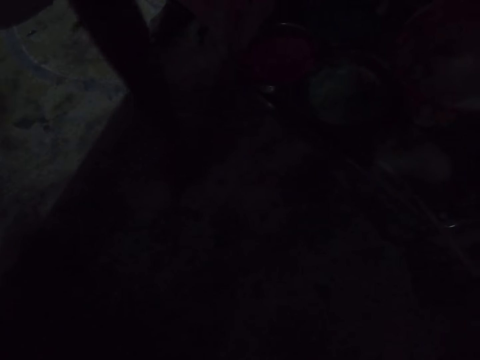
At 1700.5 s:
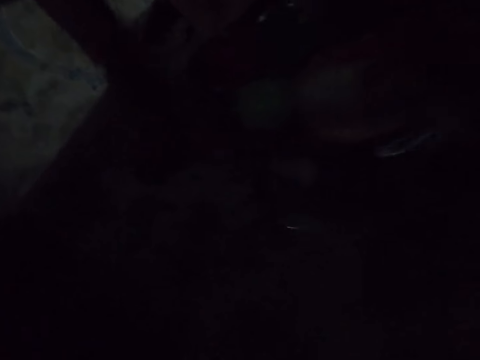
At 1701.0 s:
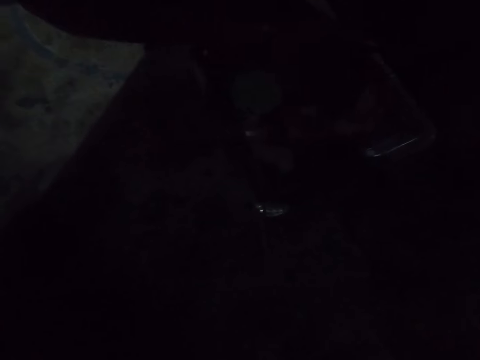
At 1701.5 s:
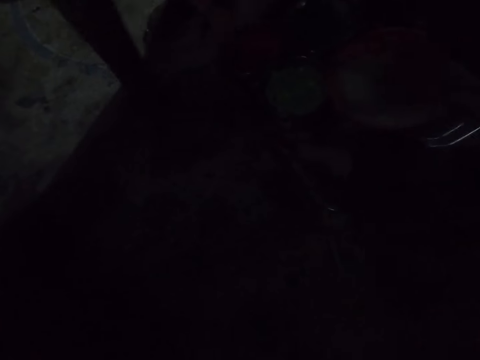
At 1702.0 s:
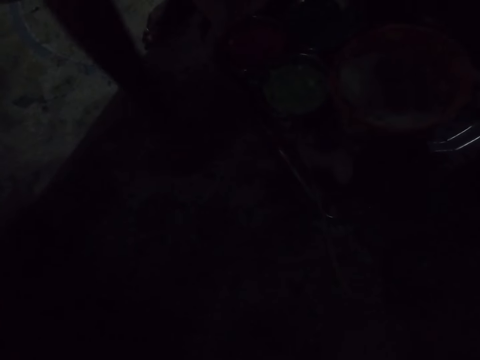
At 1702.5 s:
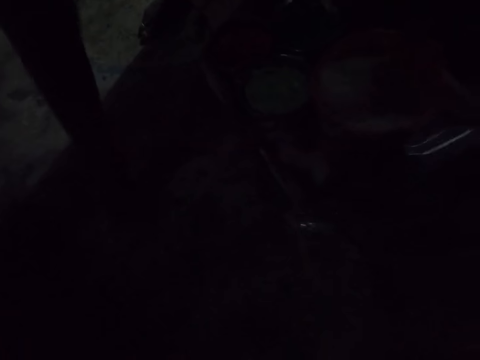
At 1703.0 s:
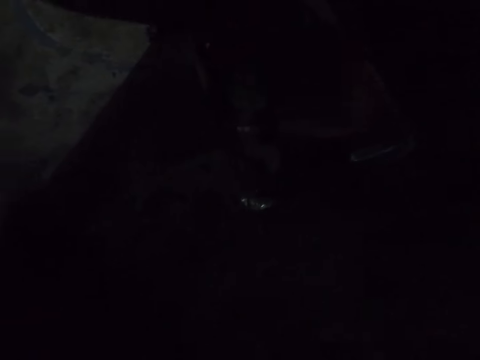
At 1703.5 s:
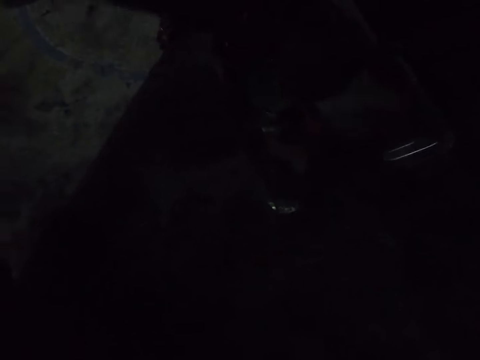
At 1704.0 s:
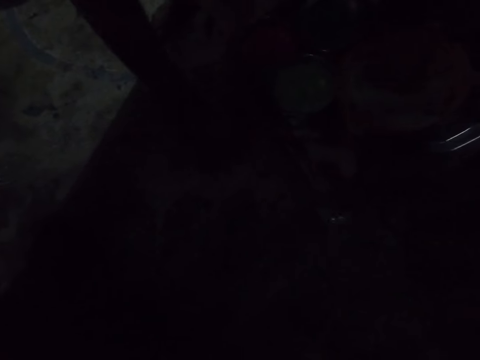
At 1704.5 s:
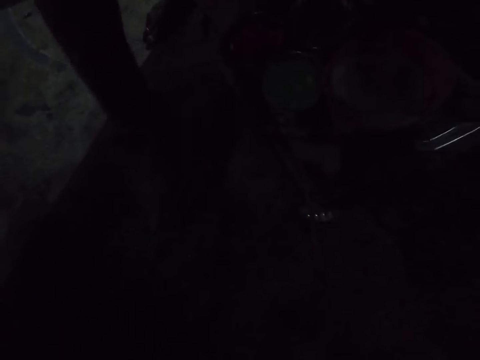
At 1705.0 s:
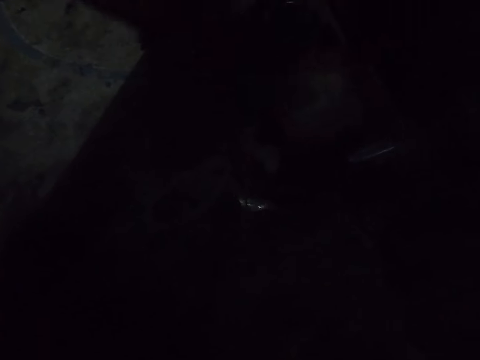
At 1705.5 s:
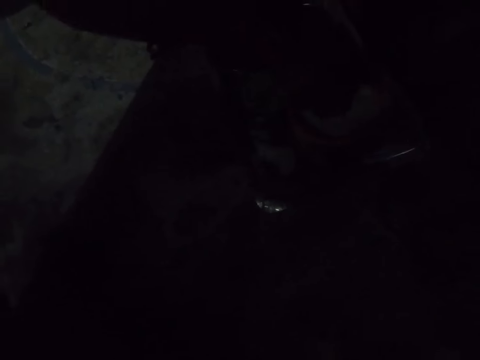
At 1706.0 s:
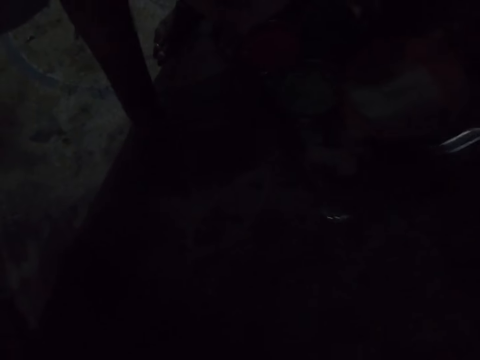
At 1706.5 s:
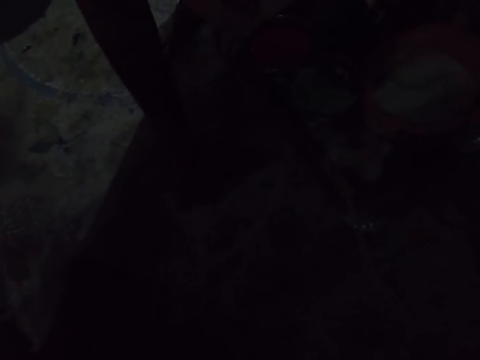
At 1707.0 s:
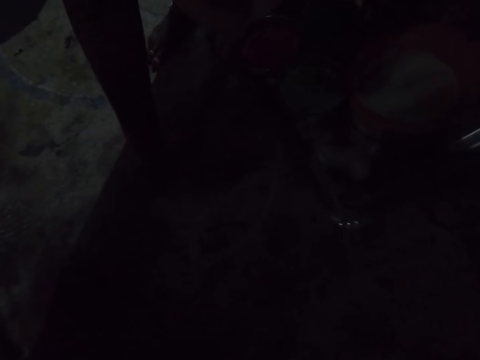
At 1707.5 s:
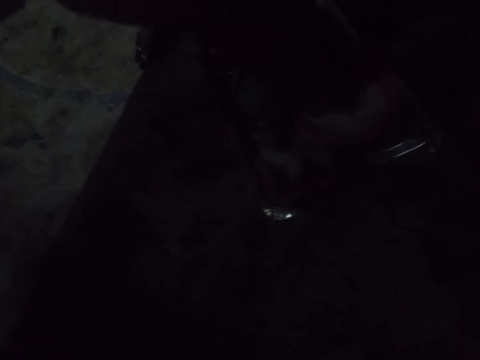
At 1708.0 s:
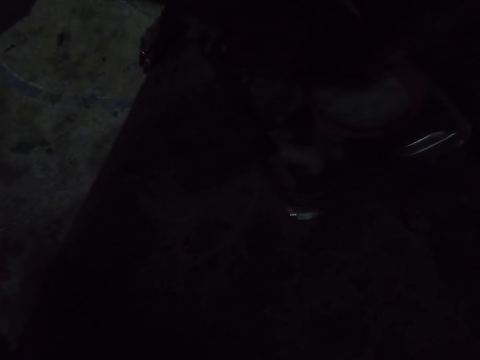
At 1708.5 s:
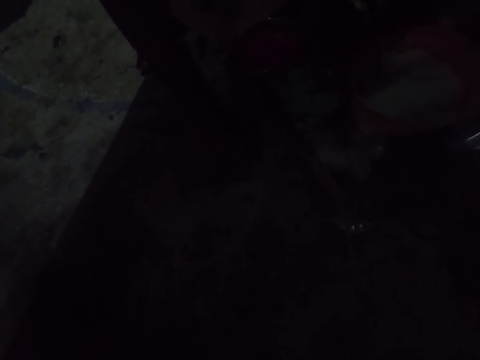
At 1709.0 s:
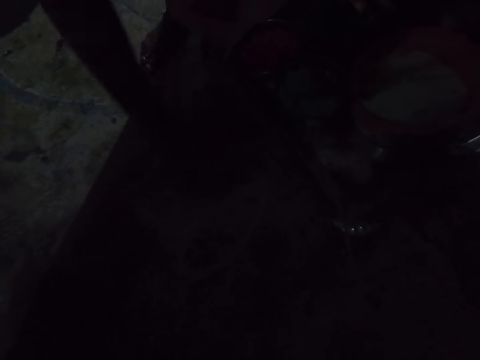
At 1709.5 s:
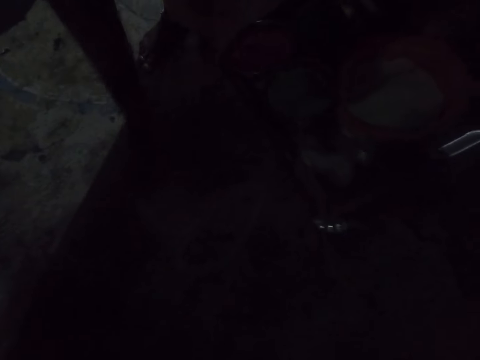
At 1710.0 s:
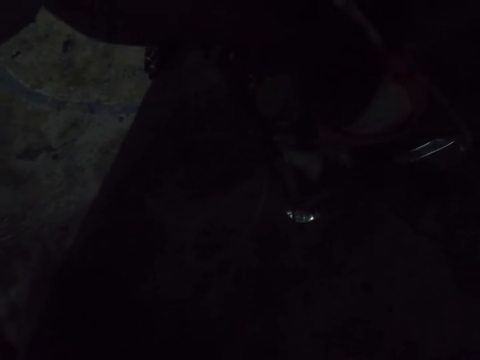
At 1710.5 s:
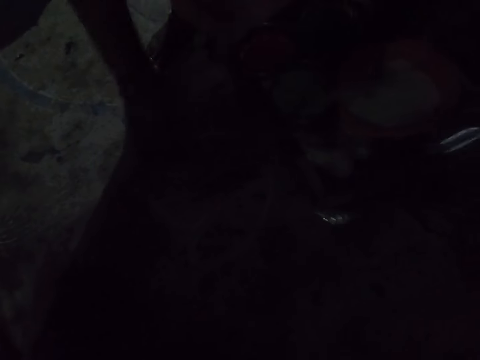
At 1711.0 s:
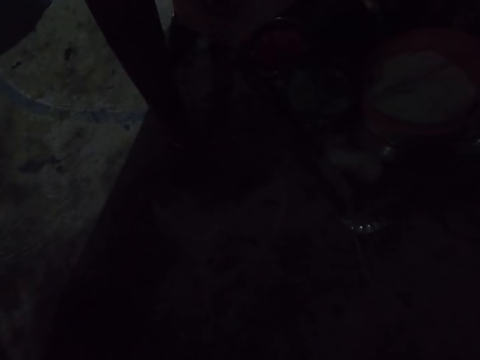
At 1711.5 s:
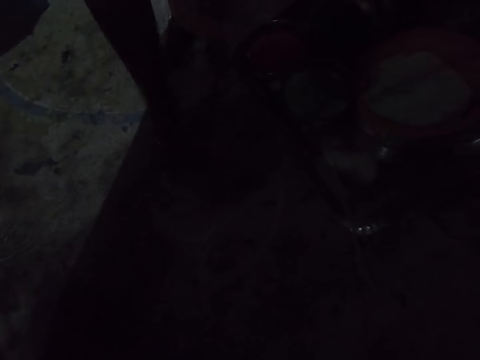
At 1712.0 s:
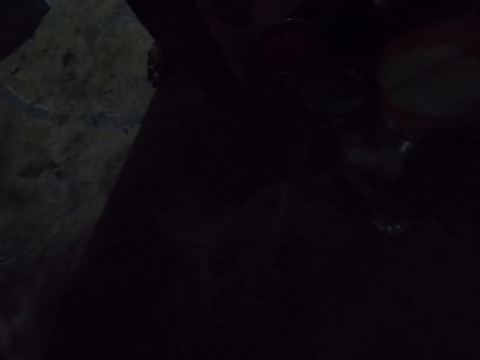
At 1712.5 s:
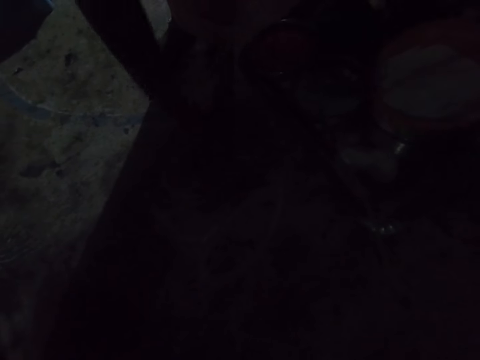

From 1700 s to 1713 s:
The camera wearer scoops the whitewash paint in the bowl in the tray. They draw on the floor. They scoop the whitewash paint in the bowl in the tray. They draw on the floor. They scoop the whitewash paint in the bowl in the tray. They draw on the floor. They scoop the whitewash paint in the bowl in the tray. They draw on the floor. They scoop the whitewash paint in the bowl in the tray. They draw on the floor.

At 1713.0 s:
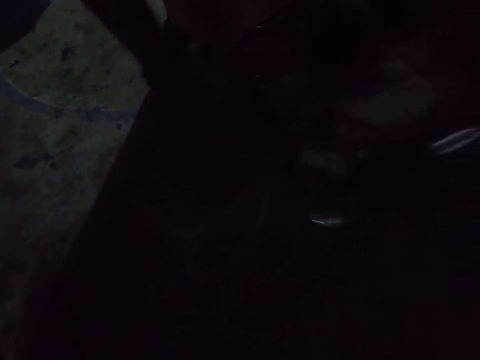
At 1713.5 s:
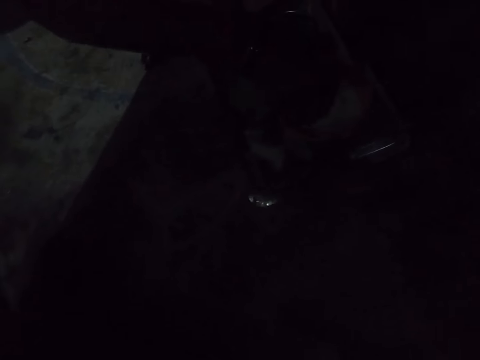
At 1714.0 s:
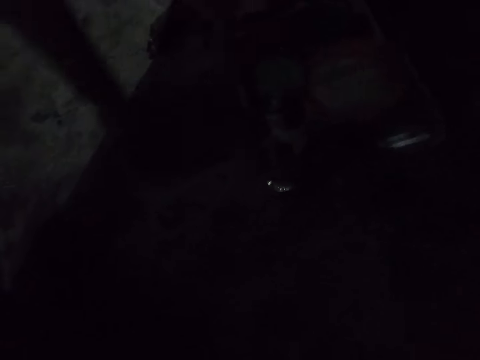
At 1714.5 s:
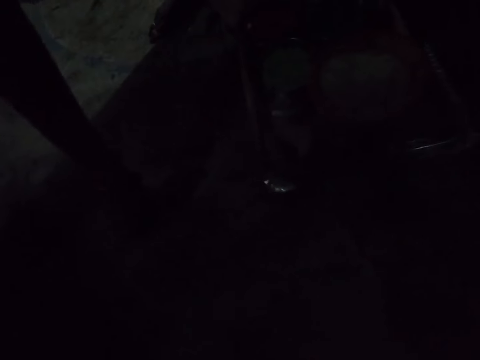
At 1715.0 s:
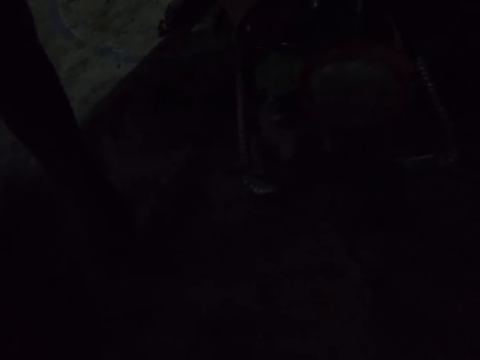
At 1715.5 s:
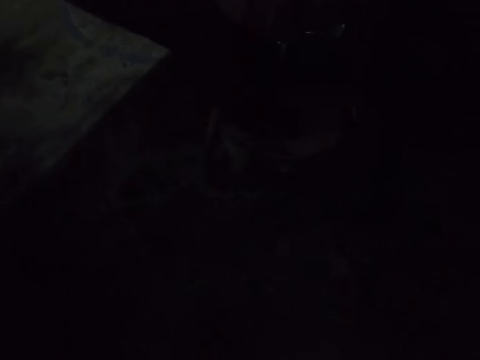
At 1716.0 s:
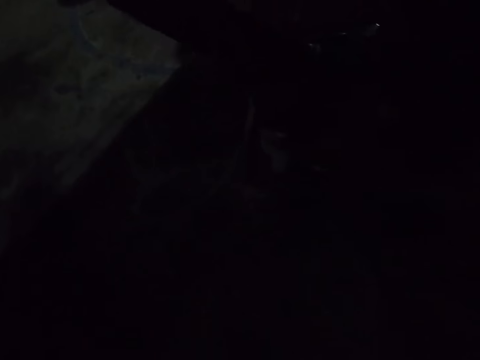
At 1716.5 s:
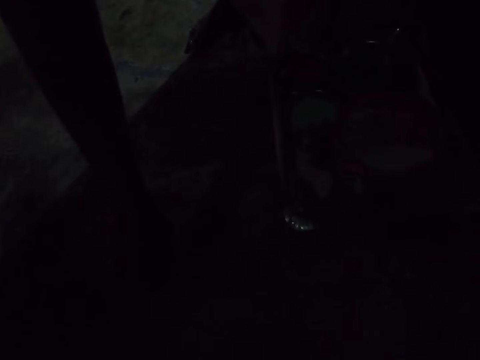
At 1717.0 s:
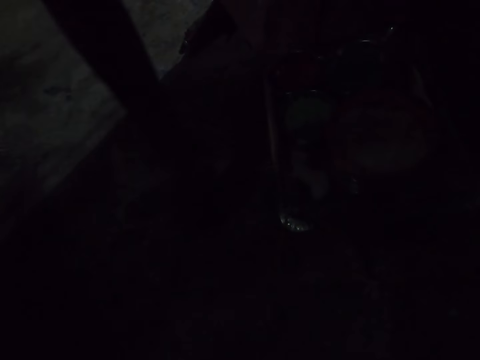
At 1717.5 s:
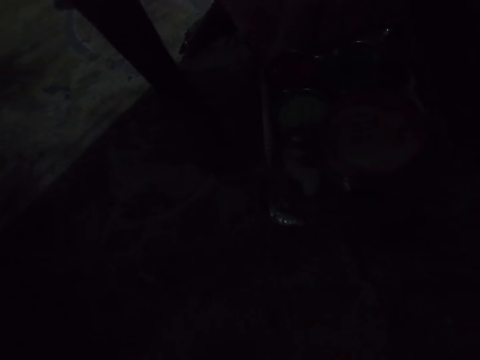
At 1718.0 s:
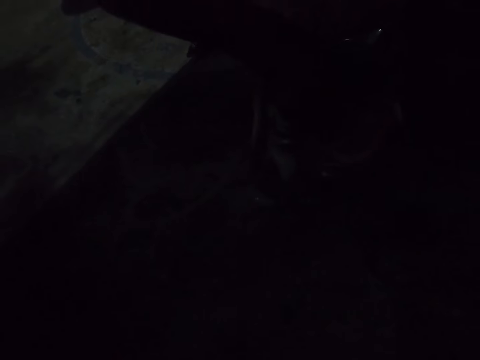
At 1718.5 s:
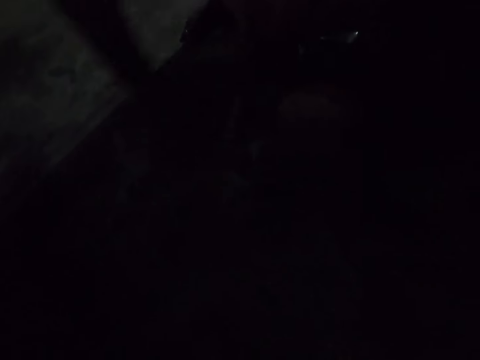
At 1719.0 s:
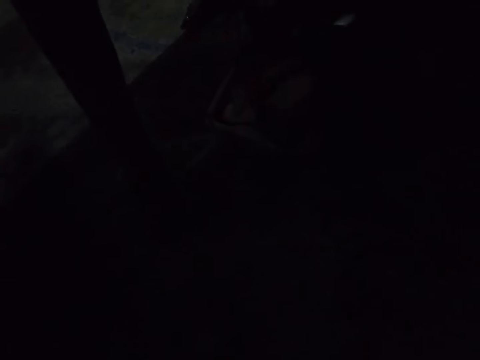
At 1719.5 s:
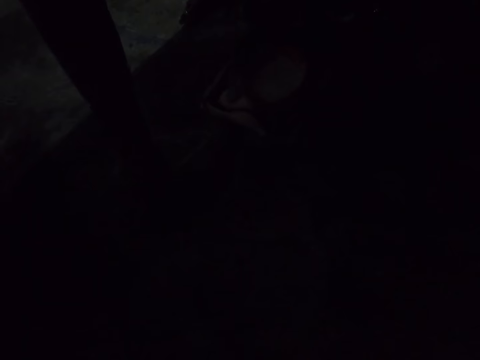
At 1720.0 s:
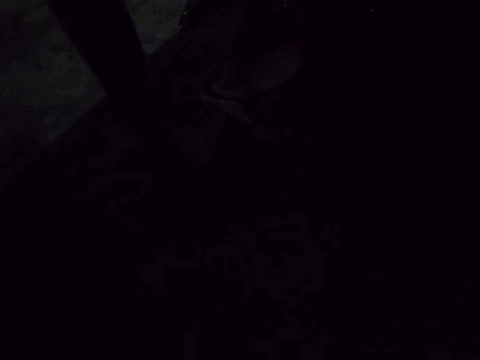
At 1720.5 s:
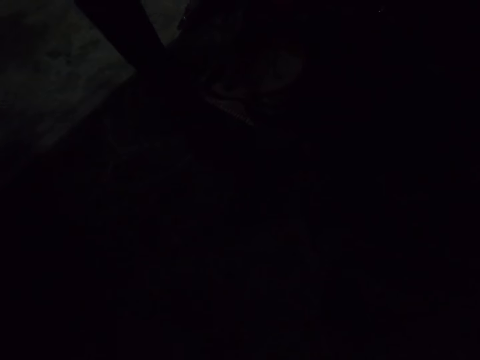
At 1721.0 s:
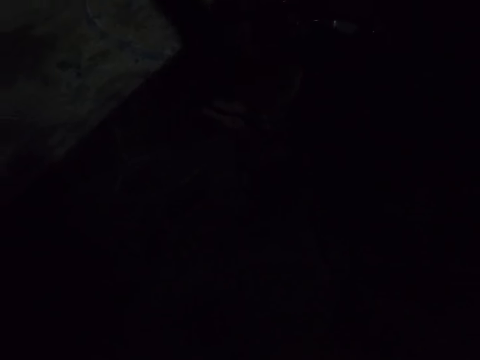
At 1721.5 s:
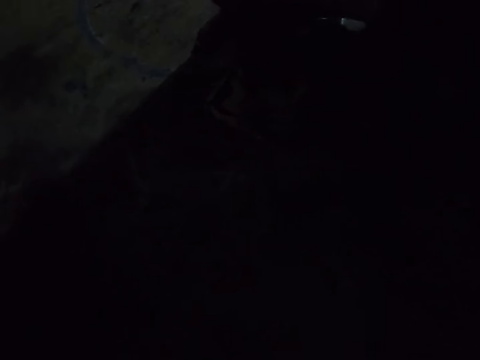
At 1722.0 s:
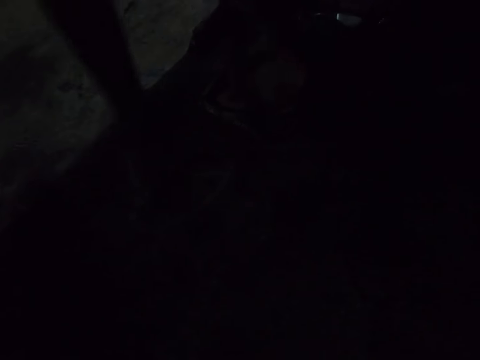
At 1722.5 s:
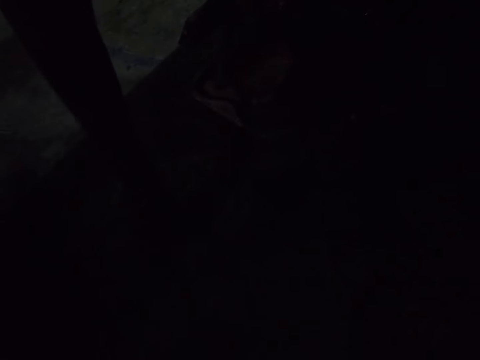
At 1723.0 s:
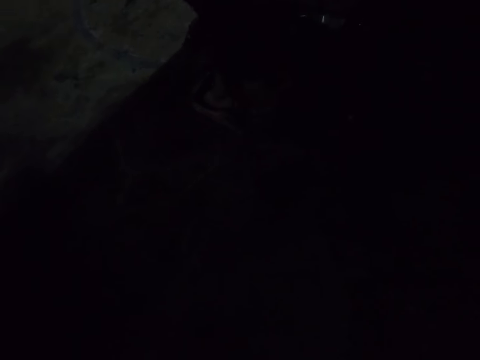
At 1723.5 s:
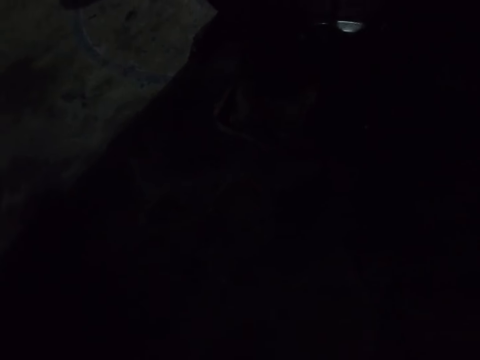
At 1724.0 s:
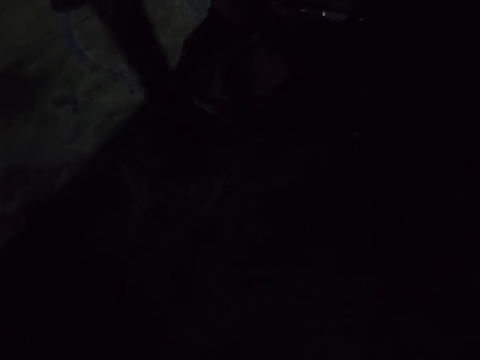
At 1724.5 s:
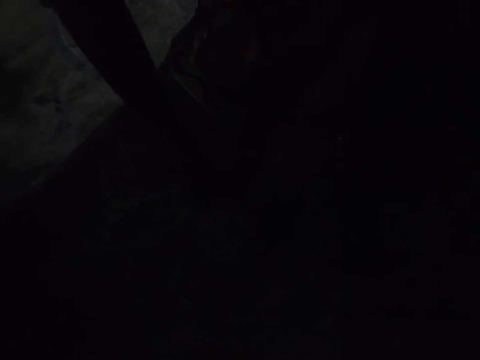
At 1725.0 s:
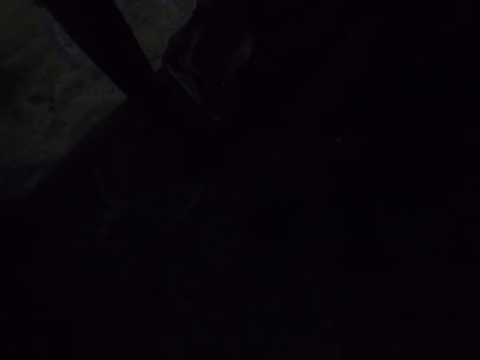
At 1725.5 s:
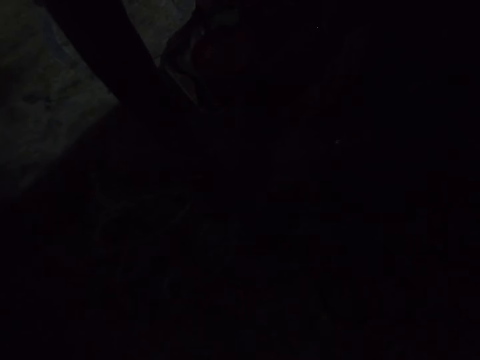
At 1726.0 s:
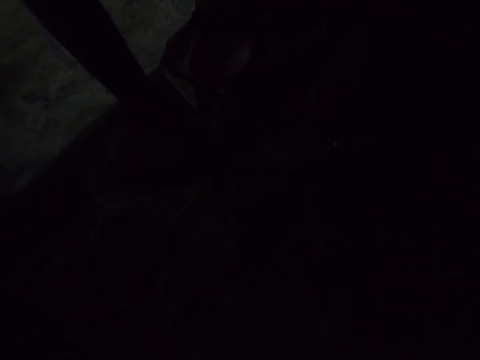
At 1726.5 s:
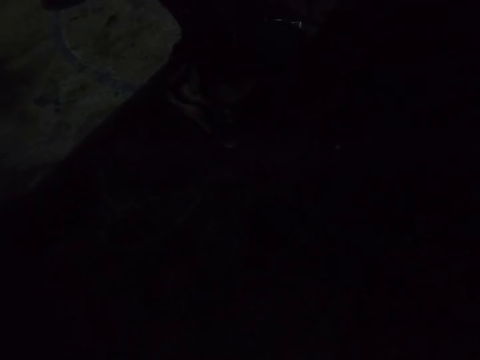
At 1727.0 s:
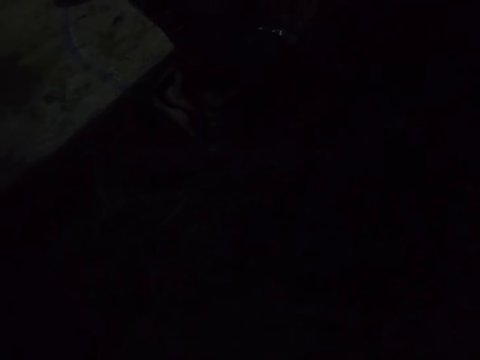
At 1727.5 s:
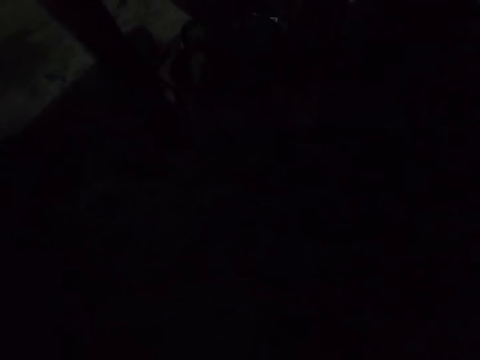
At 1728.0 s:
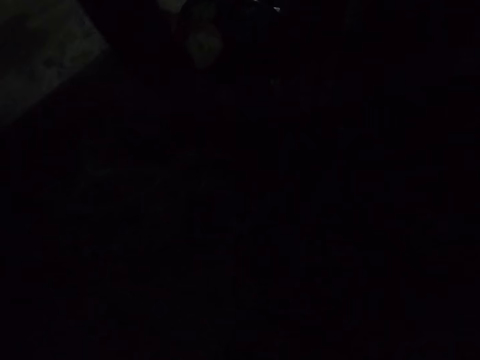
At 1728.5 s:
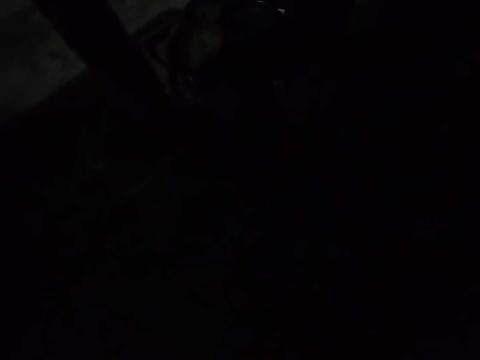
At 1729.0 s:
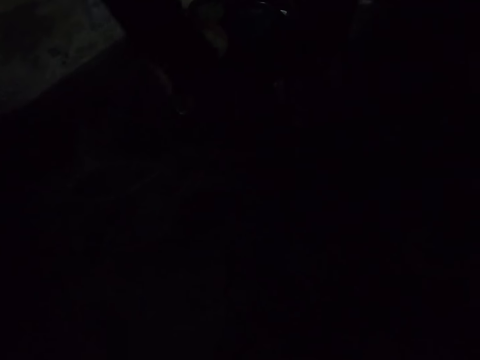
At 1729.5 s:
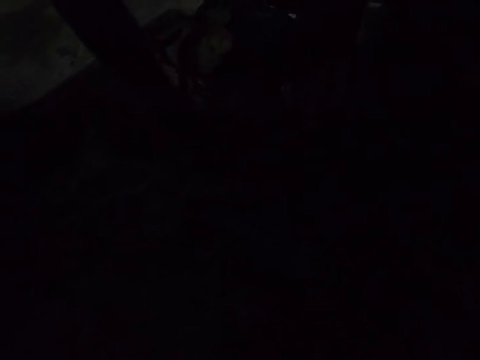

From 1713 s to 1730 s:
The camera wearer scoops the whitewash paint in the bowl in the tray. They draw on the floor. They scoop the whitewash paint in the bowl in the tray. They draw on the floor. They scoop the whitewash paint in the bowl in the tray. They draw on the floor. They scoop the whitewash paint in the bowl in the tray. They draw on the floor. They scoop the whitewash paint in the bowl in the tray. They draw on the floor. They scoop the whitewash paint in the bowl in the tray. They draw on the floor.
